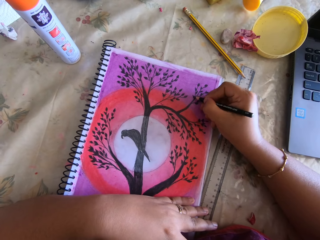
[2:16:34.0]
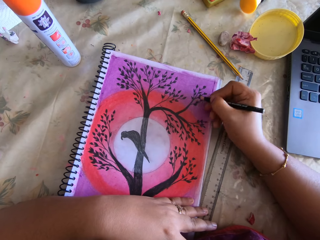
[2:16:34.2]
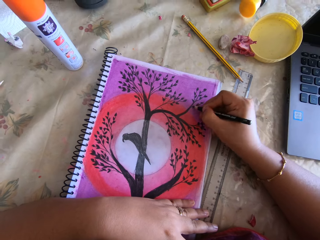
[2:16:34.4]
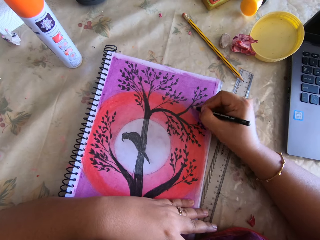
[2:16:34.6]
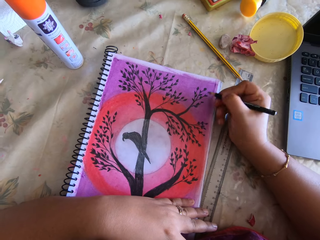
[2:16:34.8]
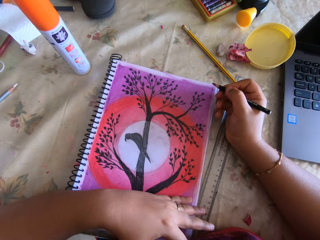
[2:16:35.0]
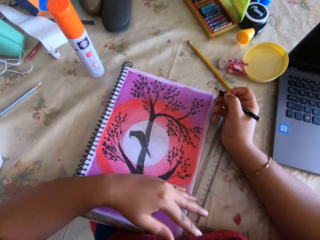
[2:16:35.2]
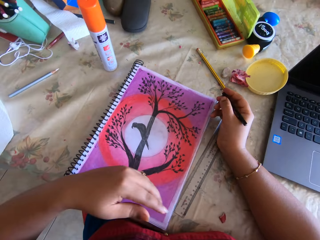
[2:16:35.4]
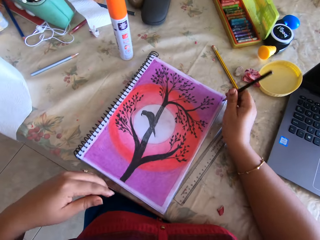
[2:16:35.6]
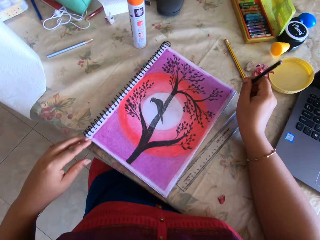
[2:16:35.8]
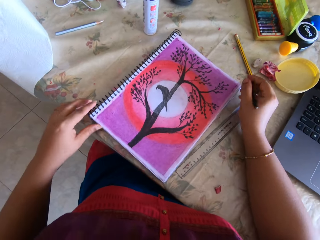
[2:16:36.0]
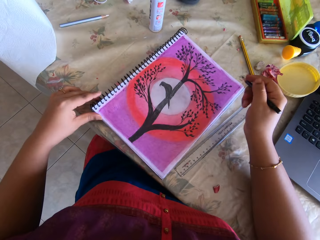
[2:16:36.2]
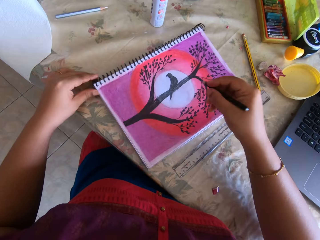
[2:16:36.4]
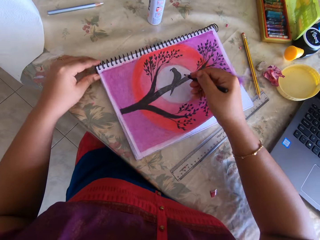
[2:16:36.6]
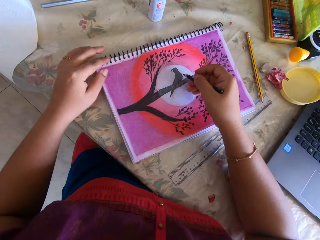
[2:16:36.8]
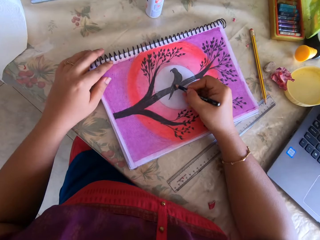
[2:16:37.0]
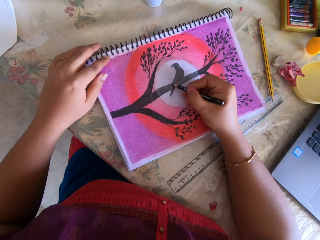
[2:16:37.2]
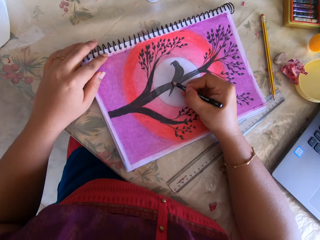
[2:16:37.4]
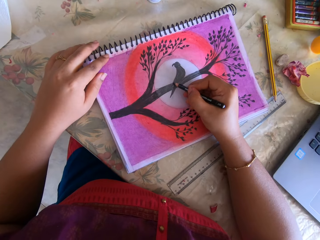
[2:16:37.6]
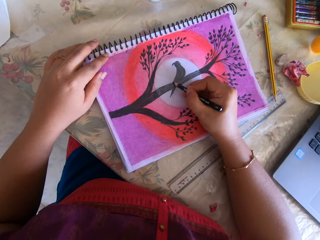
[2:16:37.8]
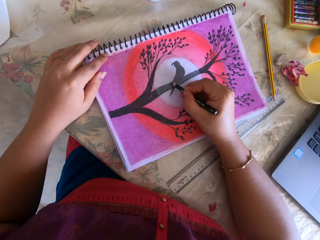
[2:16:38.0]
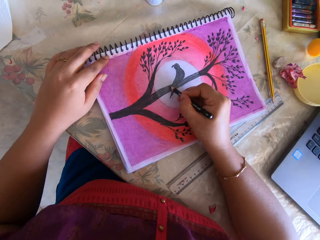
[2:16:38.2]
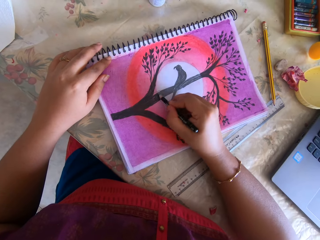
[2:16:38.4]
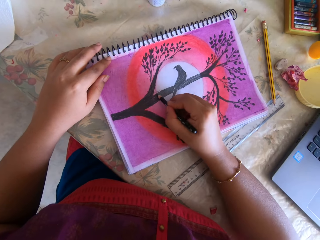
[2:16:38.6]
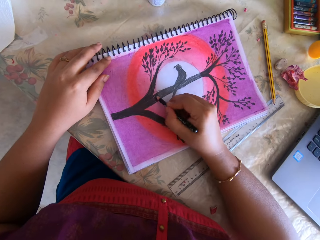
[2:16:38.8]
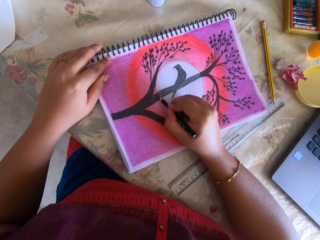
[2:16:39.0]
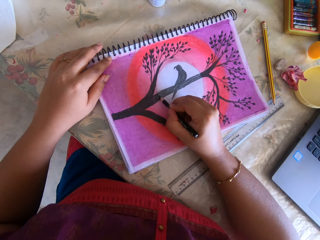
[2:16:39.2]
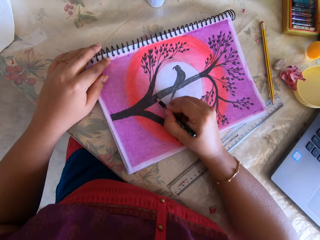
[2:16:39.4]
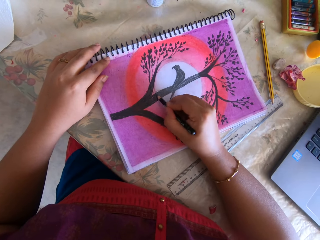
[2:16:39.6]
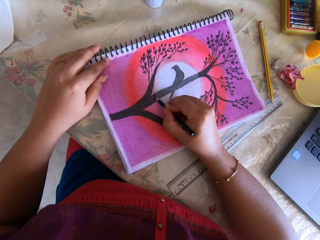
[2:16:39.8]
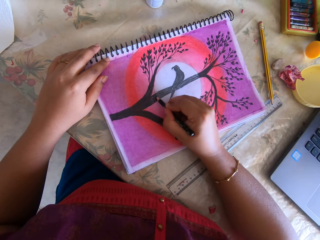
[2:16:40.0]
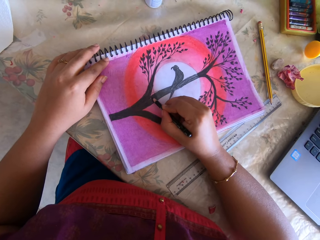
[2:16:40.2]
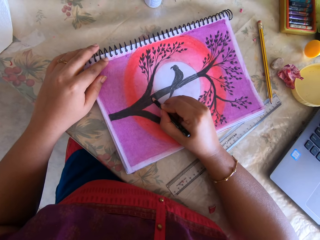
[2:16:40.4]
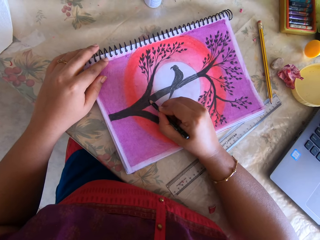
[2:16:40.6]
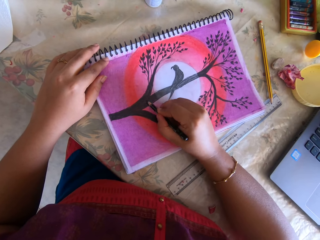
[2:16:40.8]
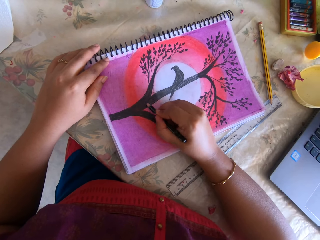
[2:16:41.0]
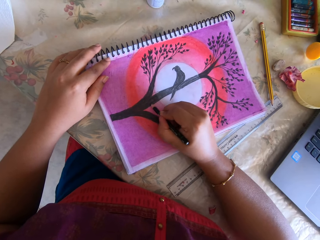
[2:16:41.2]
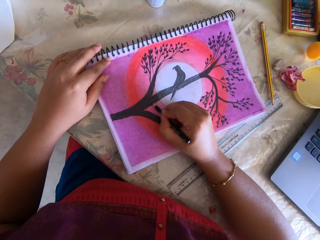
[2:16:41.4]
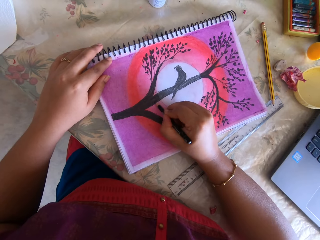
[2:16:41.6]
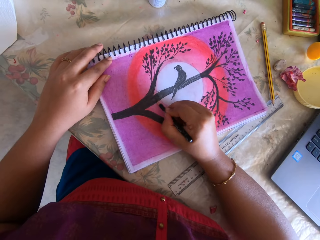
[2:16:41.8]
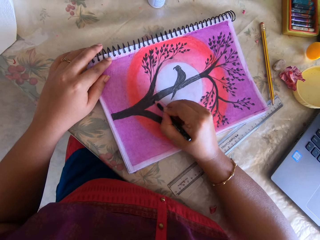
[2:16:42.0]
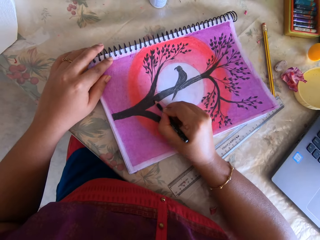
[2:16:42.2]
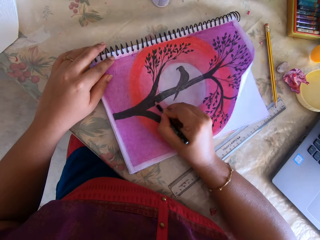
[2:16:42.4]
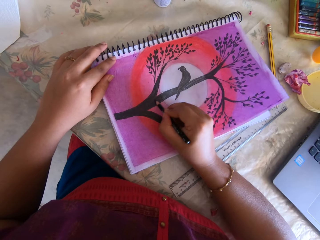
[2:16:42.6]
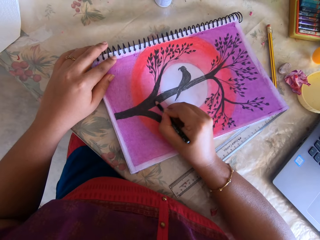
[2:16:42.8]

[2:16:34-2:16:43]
The camera wearer tilts the book. She moves the book on the table with her left hand. She draws in the book with the black marker with her right hand.

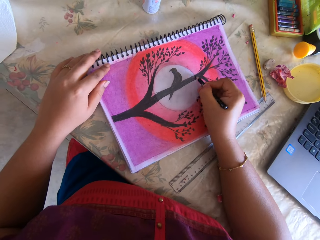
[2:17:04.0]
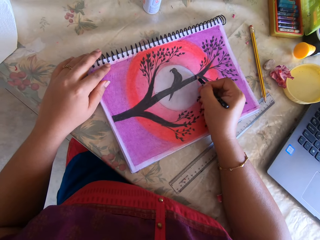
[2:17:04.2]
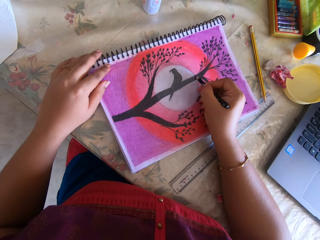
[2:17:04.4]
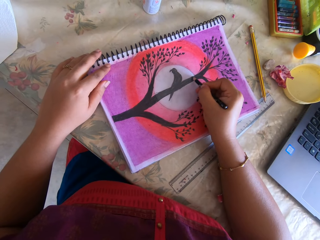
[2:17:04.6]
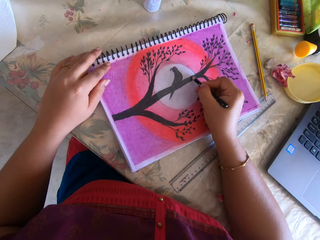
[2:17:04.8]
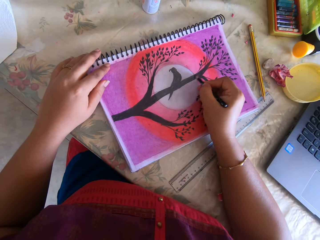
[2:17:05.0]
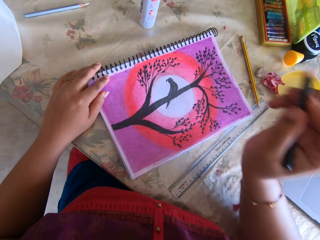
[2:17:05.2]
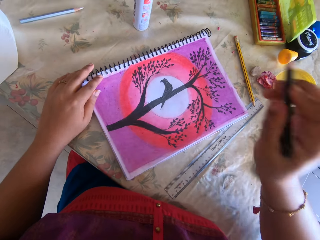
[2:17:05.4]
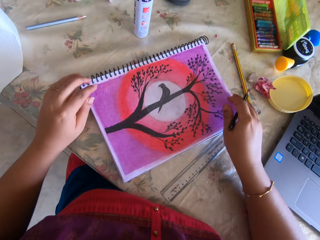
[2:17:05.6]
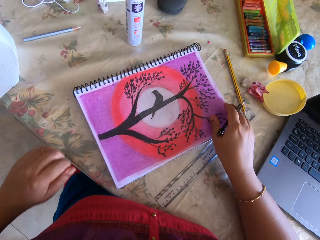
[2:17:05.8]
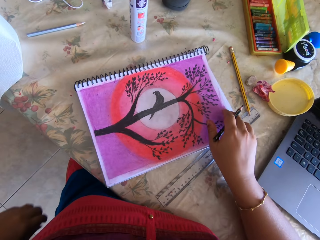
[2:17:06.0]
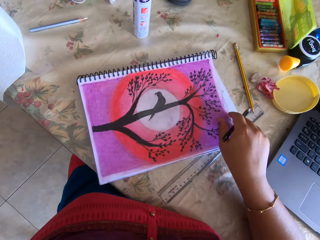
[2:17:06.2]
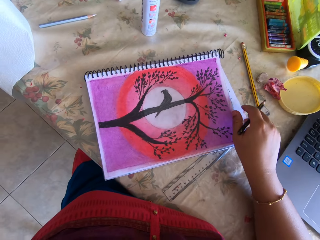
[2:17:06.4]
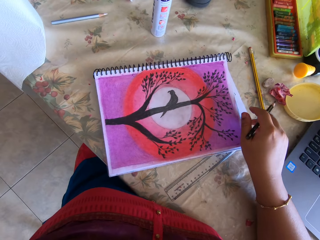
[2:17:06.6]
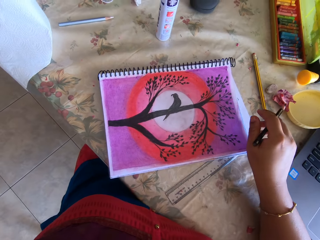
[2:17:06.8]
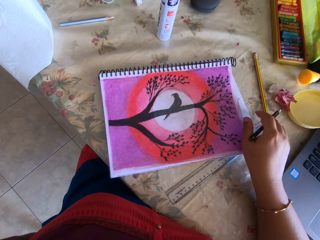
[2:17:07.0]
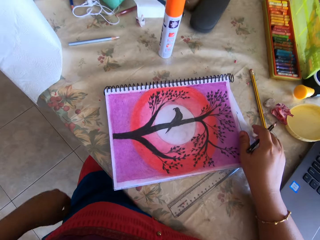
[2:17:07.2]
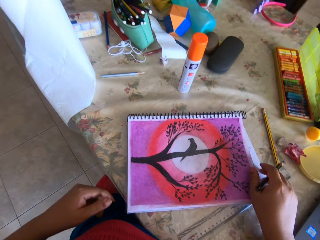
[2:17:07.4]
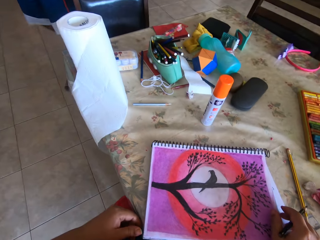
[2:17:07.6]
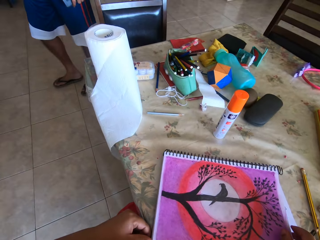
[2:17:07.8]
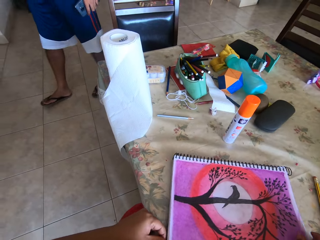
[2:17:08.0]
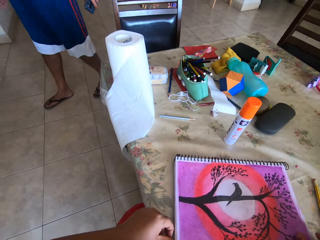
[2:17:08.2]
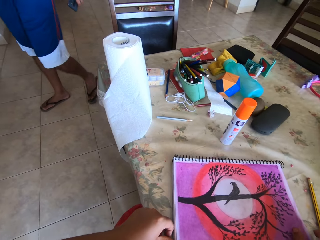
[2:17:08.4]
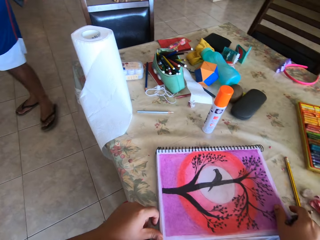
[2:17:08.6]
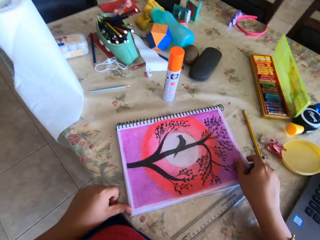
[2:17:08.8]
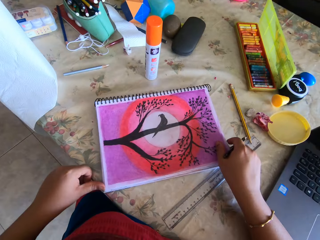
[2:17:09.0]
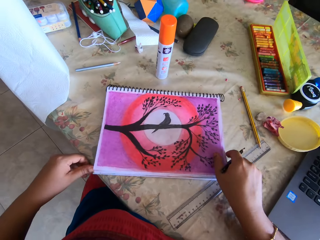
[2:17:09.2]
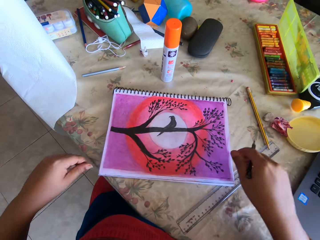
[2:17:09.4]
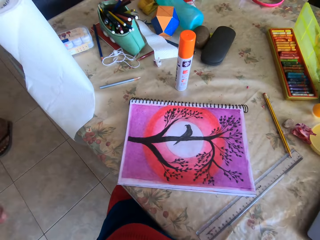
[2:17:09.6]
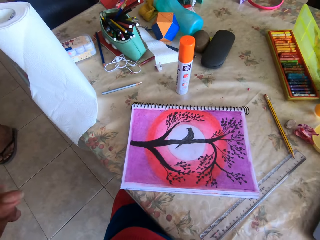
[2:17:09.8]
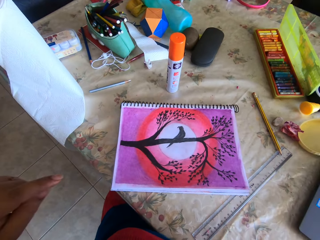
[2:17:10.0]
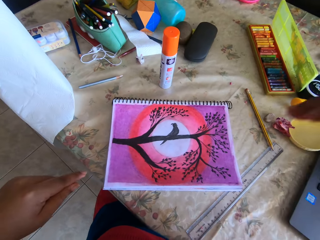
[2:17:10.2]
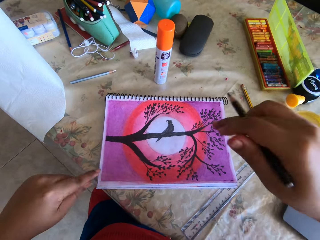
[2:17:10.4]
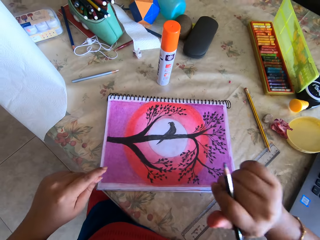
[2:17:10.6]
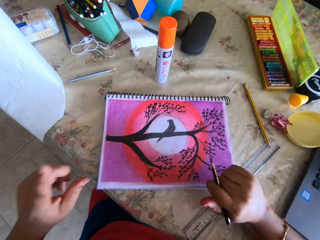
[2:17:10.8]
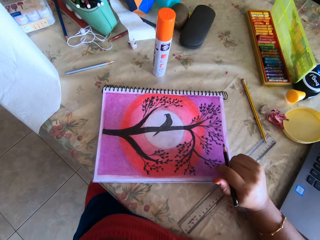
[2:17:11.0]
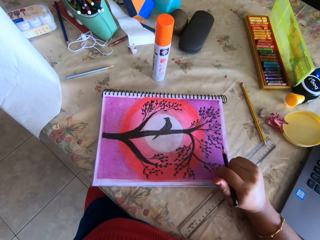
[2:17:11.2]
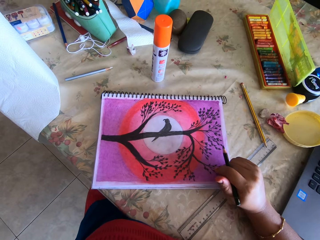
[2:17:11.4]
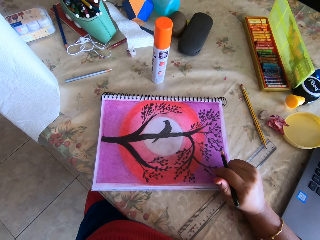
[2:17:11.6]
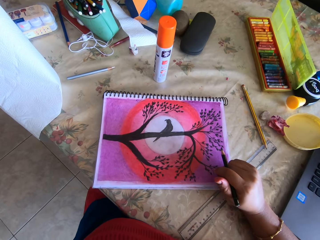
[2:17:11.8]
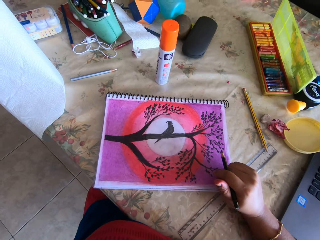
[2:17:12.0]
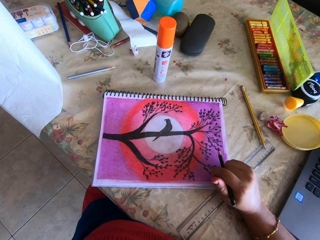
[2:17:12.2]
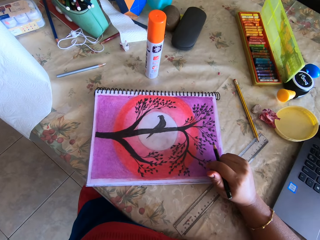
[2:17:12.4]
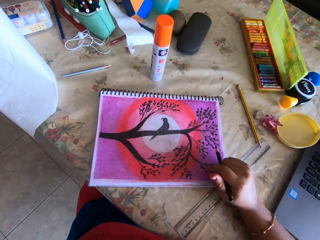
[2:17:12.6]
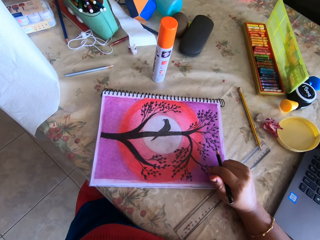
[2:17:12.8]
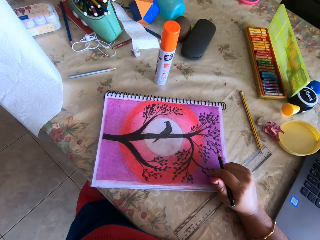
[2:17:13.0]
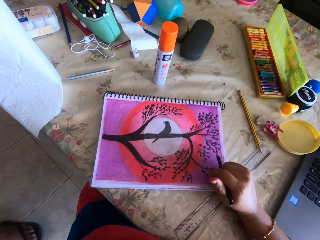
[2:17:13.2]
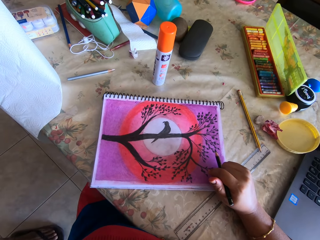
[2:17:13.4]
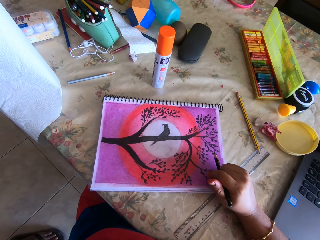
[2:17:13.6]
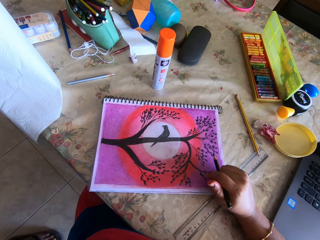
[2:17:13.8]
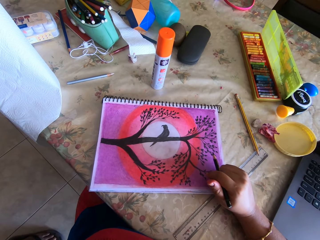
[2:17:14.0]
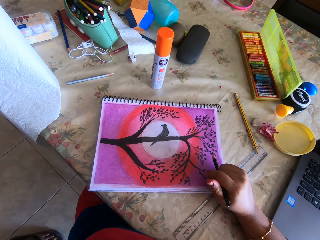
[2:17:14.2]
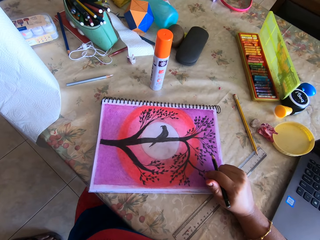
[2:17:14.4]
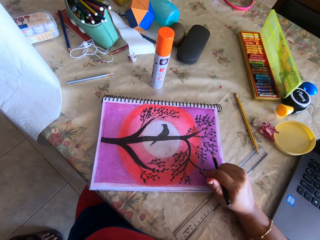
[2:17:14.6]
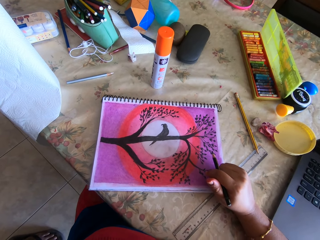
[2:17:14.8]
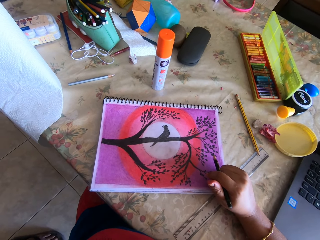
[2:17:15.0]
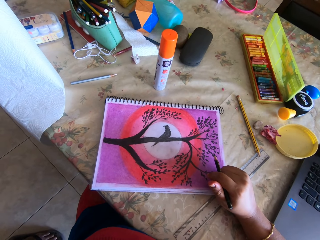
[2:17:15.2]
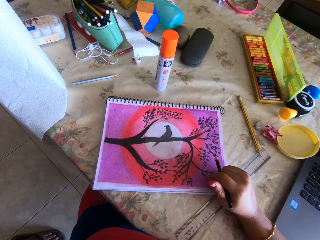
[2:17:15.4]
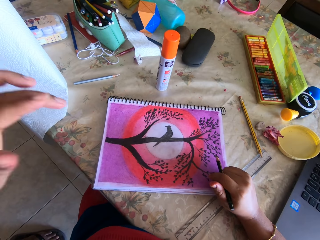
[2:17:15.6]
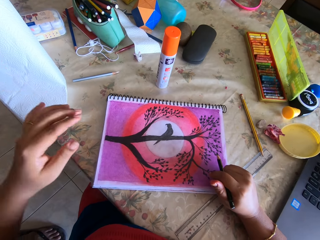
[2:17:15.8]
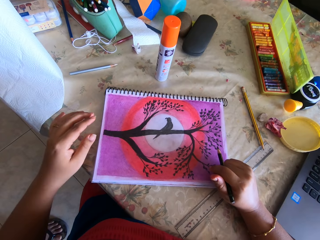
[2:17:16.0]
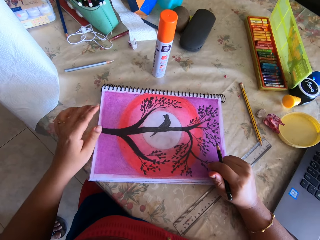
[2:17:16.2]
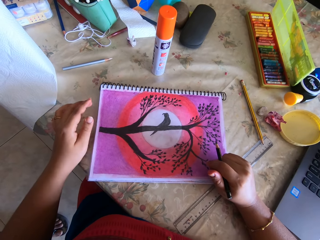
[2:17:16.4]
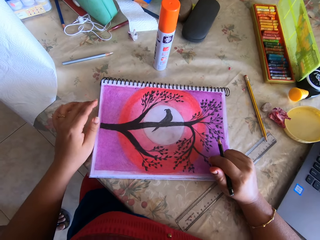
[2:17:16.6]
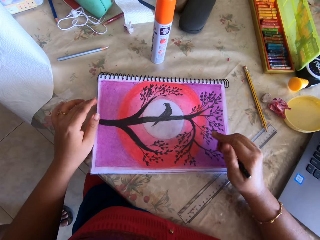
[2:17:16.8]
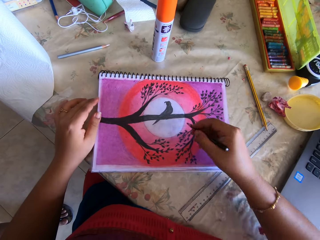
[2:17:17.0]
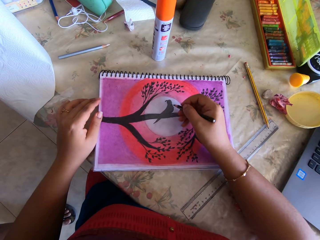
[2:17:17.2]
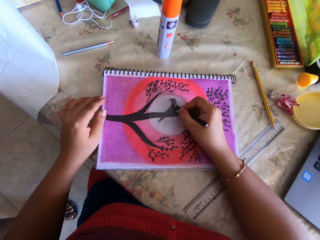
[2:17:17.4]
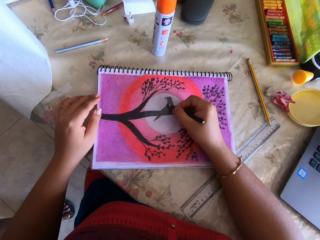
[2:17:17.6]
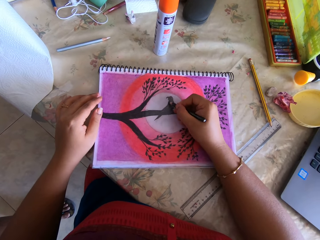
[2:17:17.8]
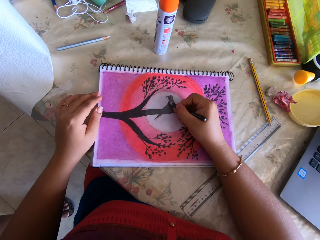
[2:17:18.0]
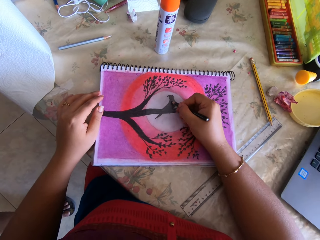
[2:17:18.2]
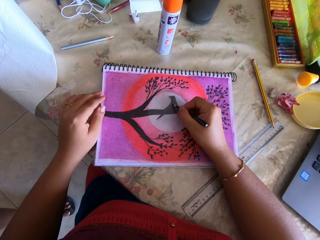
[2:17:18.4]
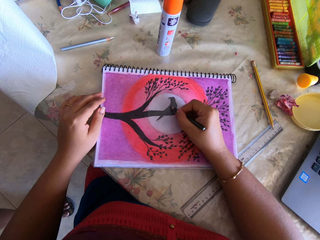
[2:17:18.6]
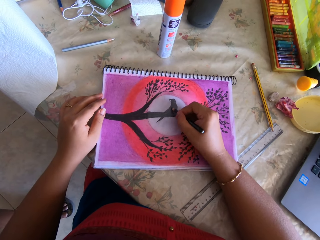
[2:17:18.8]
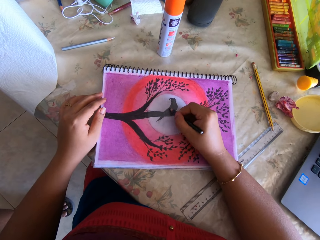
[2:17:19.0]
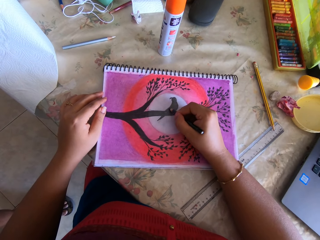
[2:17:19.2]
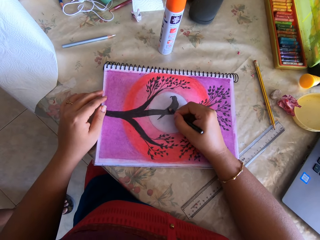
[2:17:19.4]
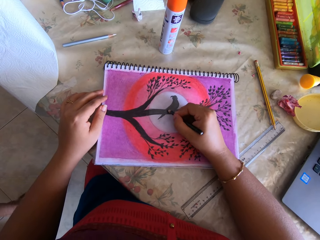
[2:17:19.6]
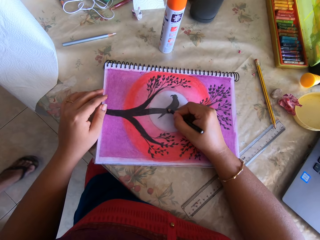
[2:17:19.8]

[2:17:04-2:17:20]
The camera wearer shifts the book on the table with her right hand. She tilts the book. She moves the book on the table with both hands. She draws in the book with the black marker with her right hand.
